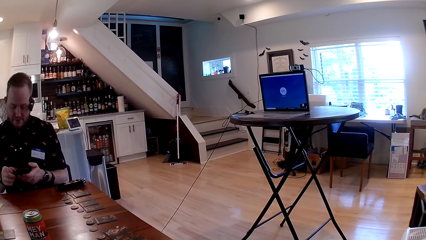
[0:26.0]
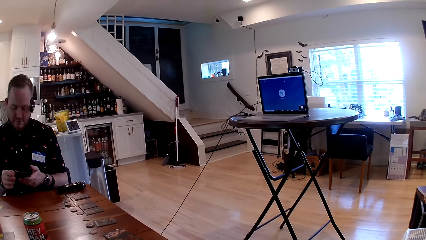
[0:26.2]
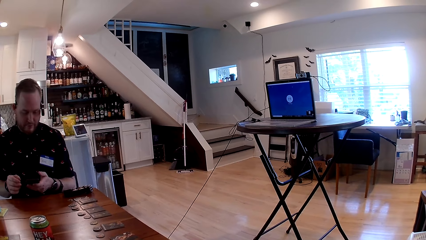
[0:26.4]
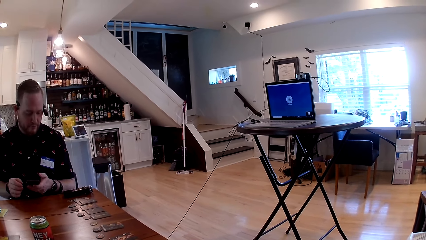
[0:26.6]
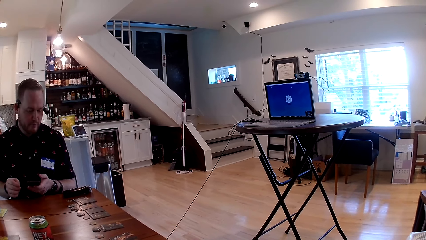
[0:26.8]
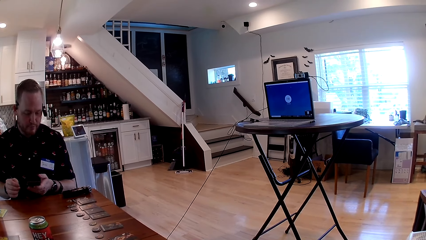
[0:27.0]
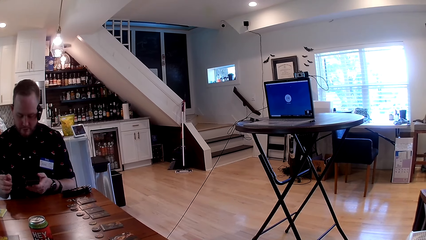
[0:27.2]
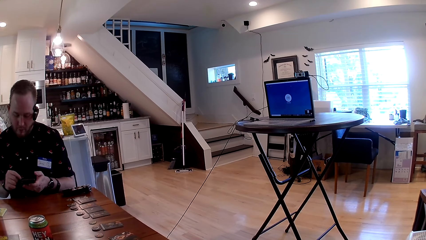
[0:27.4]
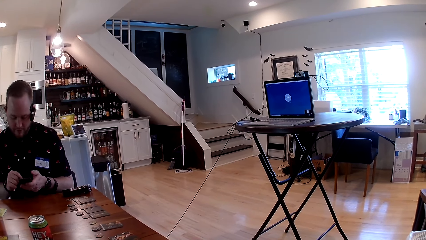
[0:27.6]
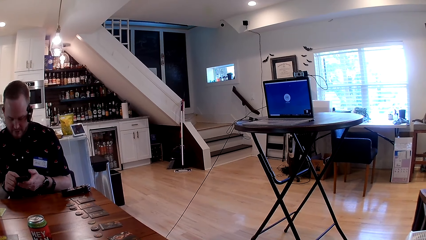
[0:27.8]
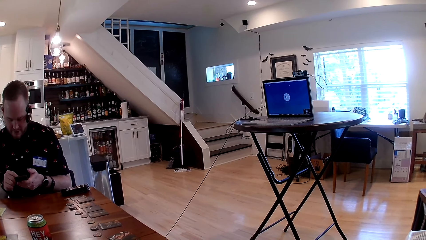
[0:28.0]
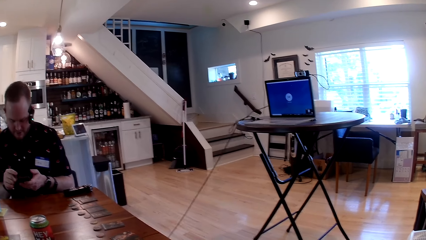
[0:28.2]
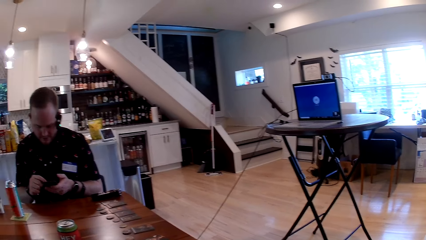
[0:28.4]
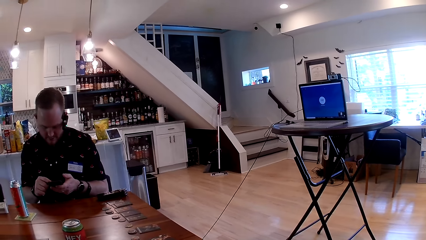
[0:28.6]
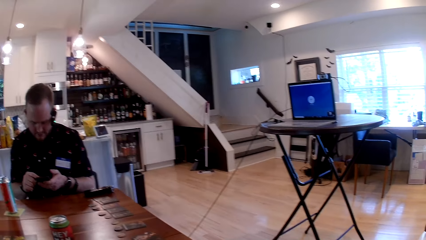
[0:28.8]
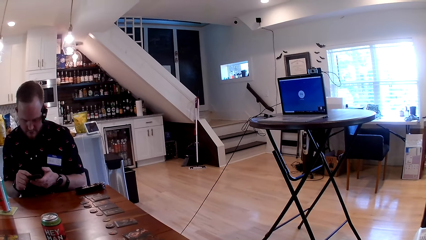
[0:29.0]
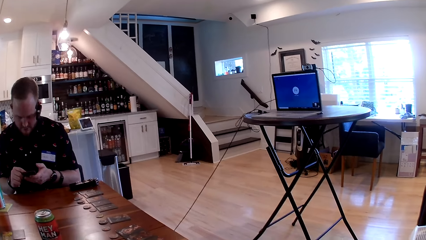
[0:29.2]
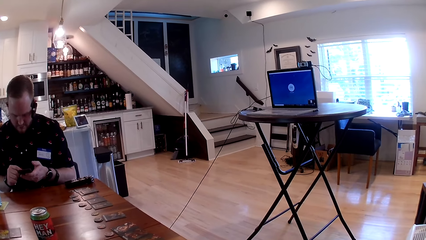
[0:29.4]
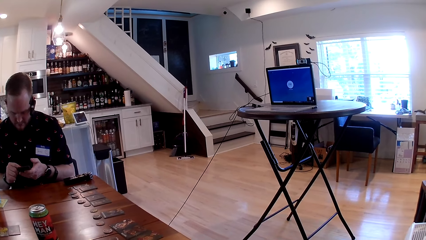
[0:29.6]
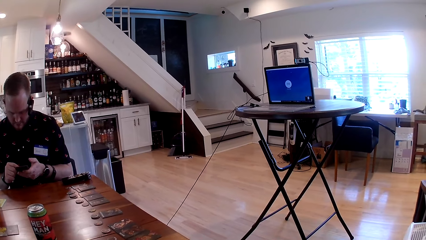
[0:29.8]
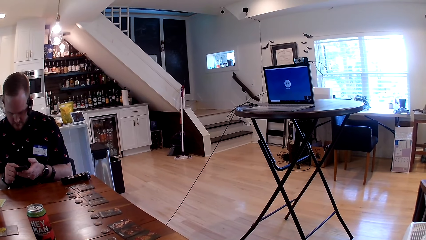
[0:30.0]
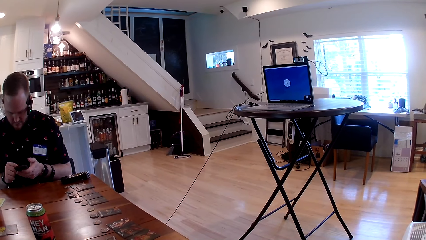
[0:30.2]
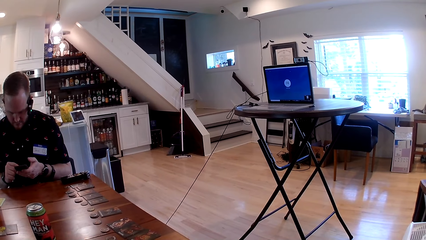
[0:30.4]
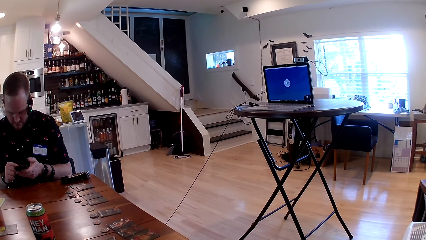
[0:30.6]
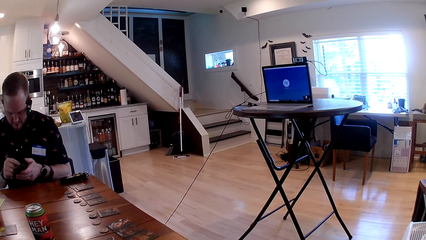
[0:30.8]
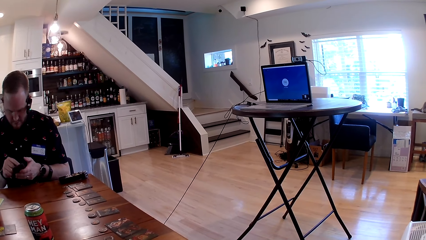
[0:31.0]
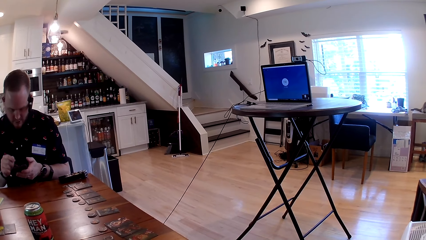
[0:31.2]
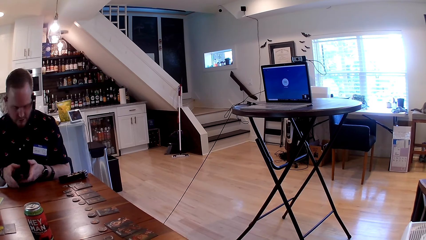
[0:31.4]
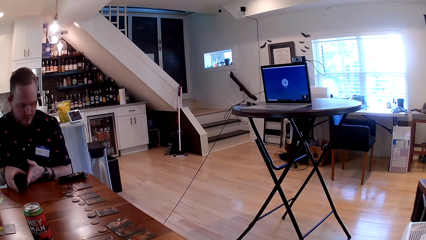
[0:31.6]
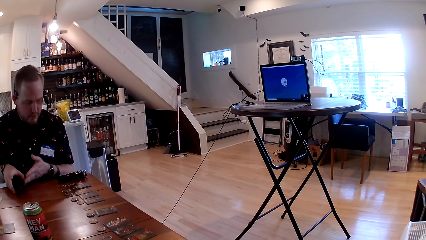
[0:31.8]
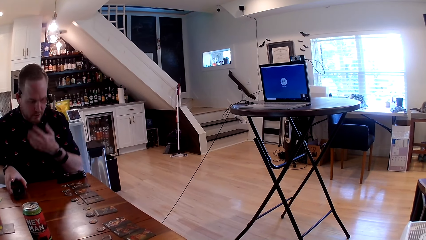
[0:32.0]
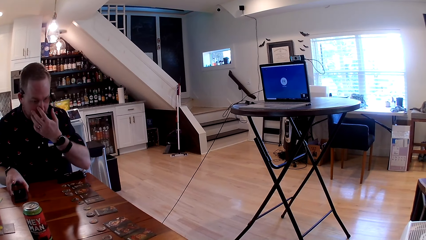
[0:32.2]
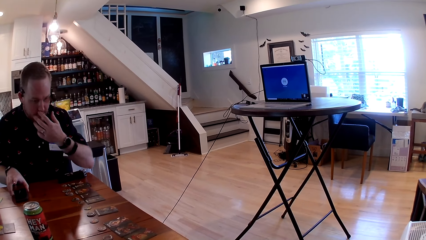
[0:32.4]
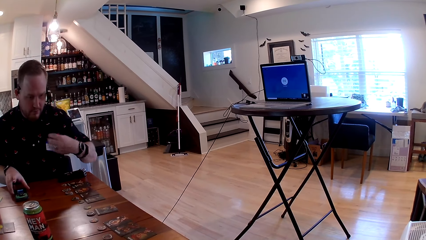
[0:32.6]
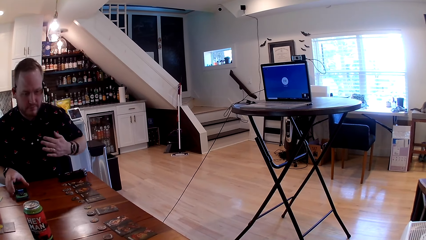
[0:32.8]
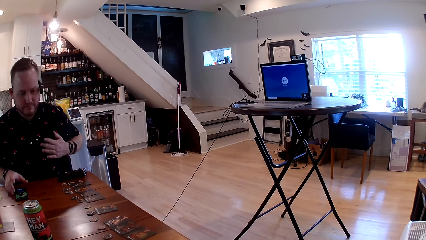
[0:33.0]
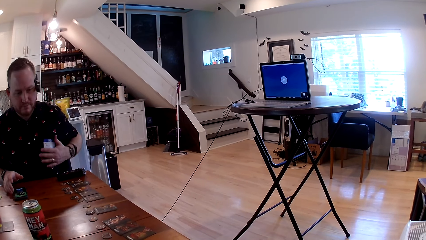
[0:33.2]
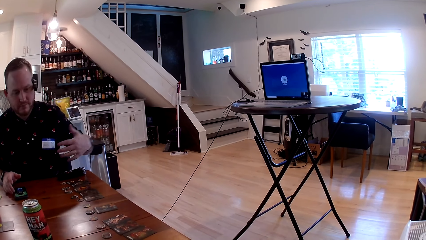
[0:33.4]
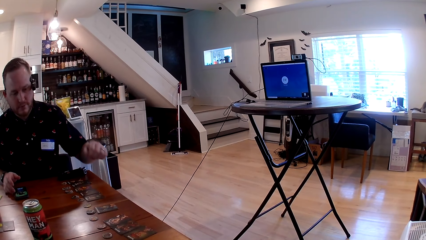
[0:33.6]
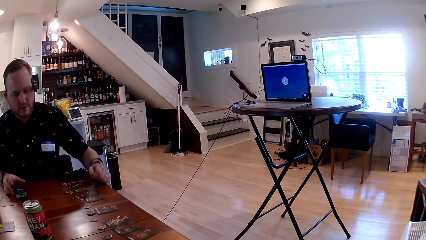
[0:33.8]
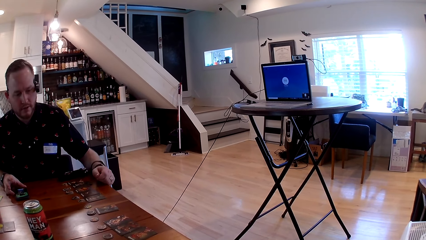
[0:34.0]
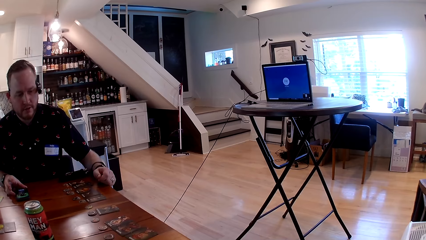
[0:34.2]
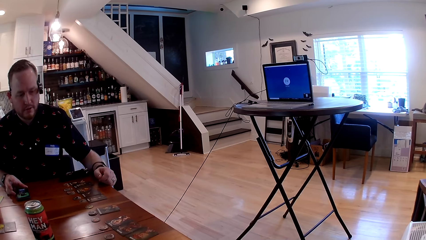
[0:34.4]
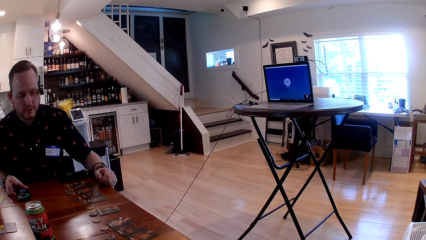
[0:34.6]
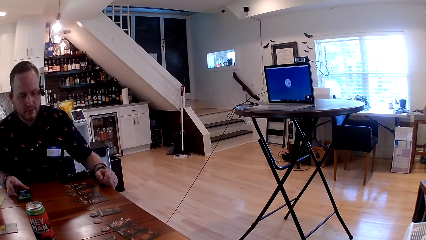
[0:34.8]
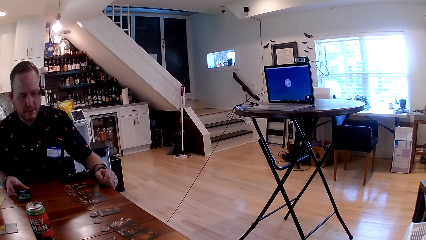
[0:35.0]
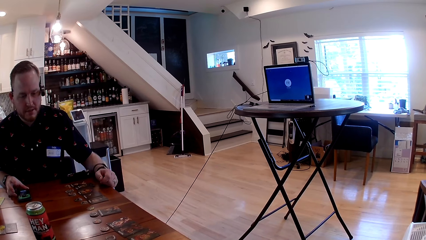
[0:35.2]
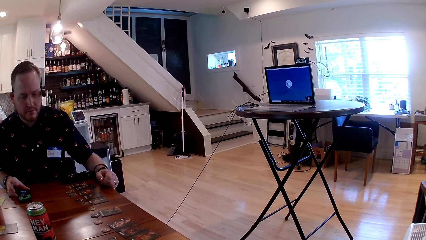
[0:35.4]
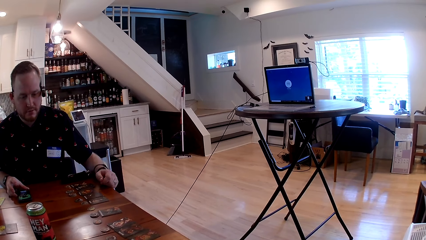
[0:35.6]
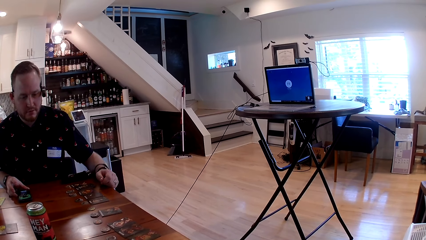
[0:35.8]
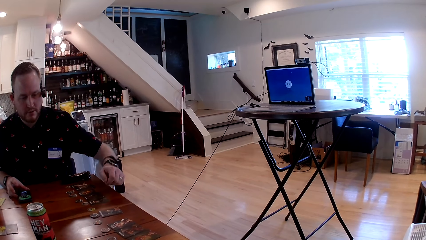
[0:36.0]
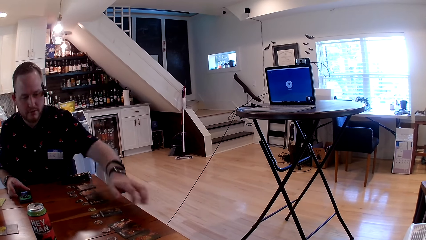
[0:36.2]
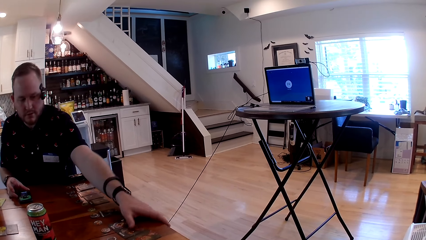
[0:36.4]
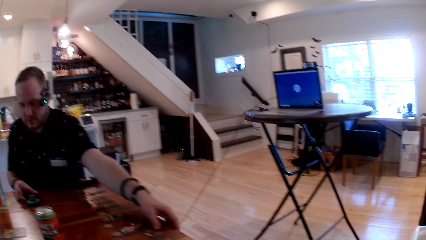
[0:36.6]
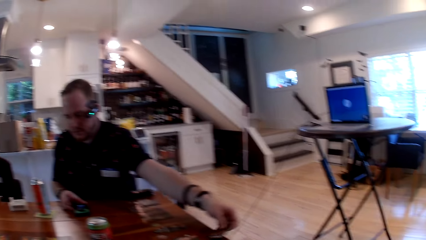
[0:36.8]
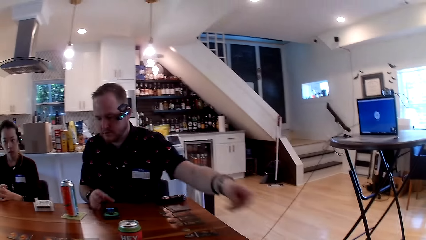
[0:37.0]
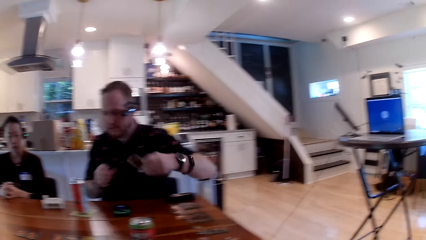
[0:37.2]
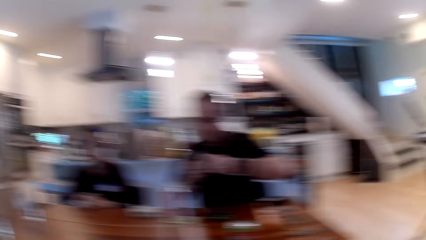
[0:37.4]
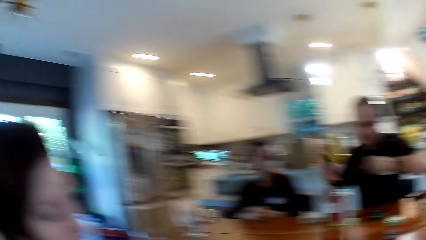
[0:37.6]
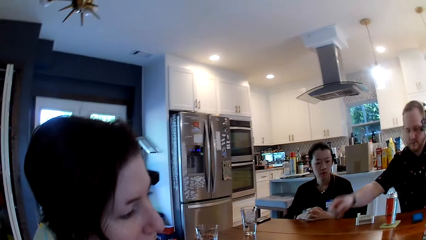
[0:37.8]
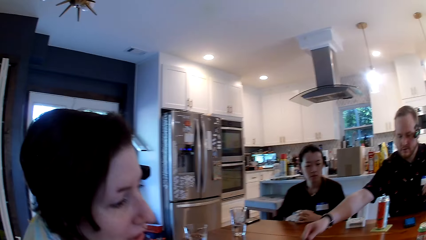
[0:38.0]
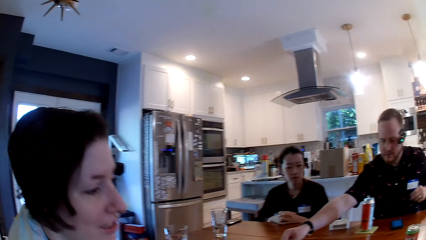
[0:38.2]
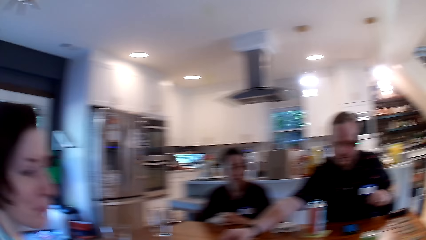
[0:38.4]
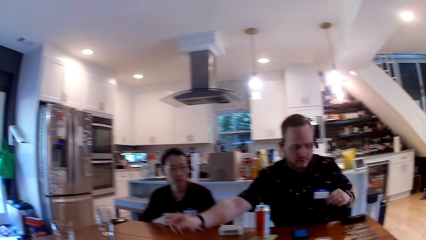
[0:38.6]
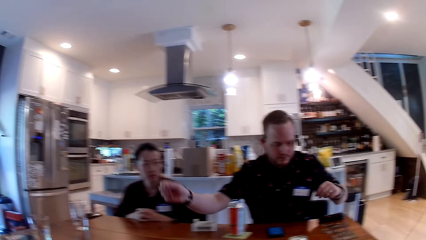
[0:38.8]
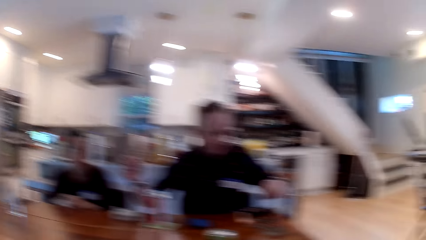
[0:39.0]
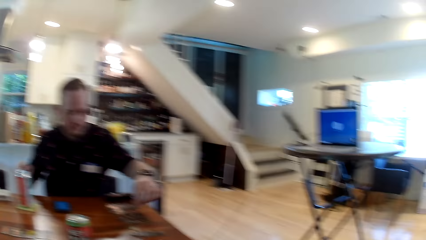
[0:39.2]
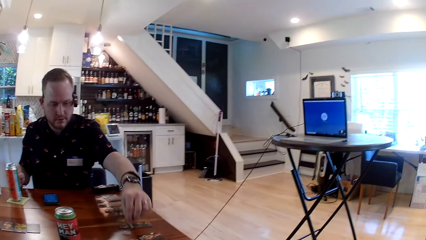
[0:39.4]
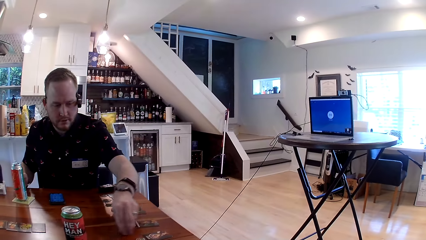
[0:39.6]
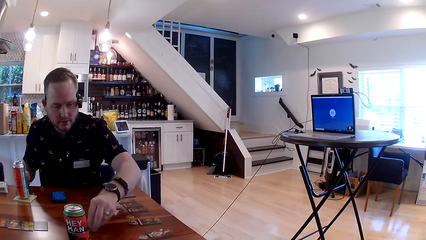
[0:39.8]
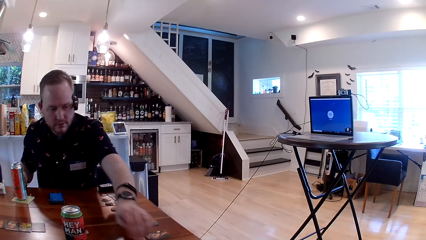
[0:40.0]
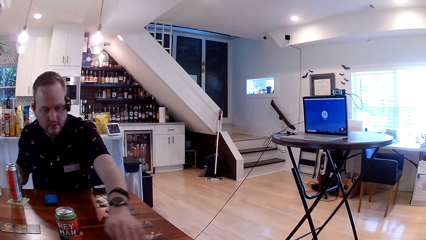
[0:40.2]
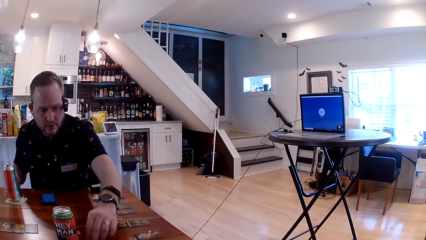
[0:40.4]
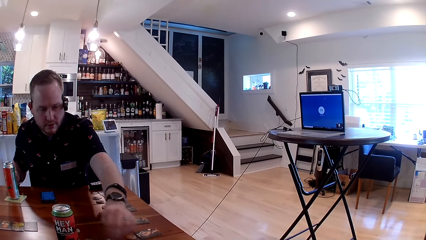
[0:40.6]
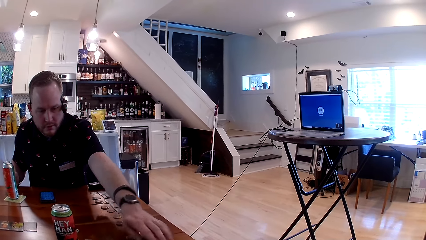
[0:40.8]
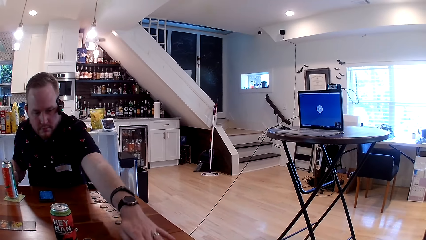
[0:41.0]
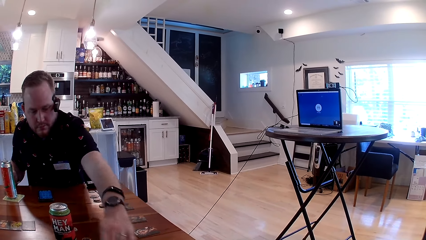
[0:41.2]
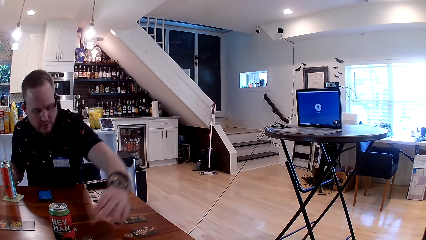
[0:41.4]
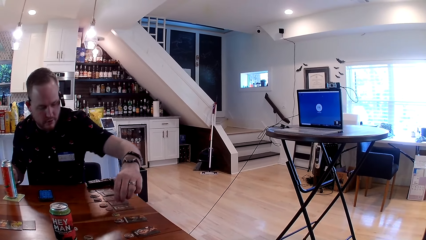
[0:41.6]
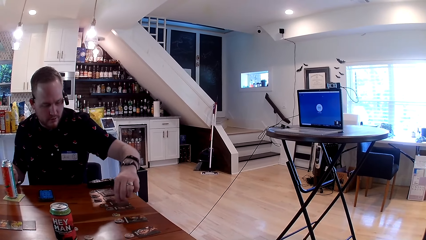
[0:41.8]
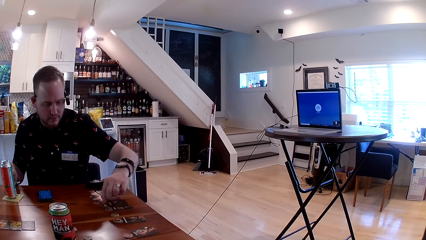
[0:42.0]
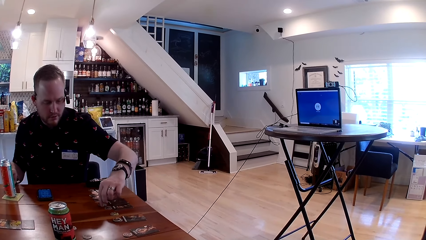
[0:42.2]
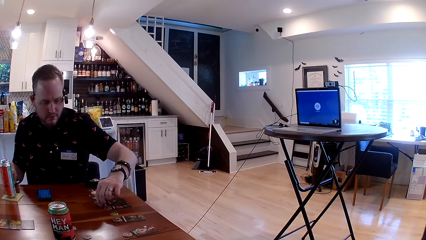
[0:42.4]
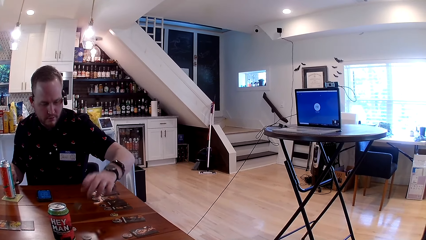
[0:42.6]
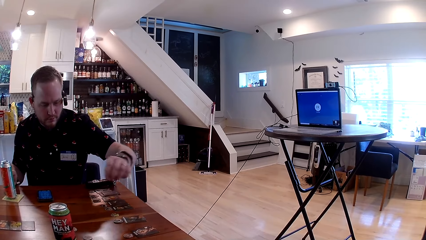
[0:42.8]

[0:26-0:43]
A man holds a phone. The man converses with a group of people in the dining area and gesticulates with his right hand. The man uses the phone in his left hand with his right hand. The man touches his nose with his left hand. The man places his phone on the dining table with his right hand. The man holds the chest. The man wipes his left hand on his shirt. The man places his left hand on the dining table. The camera wearer picks a card from the table. The man picks a game card from the dining table with his left hand. The man passes the game card in his left hand to his right hand. The camera wearer looks at the woman. The man places the game card in his right hand on the dining table. The man stretches his hand on the table. The man moves cards on the table. The man skims through the card on the dining table with his left hand. The man picks a game chip from the dining table with his left hand.
